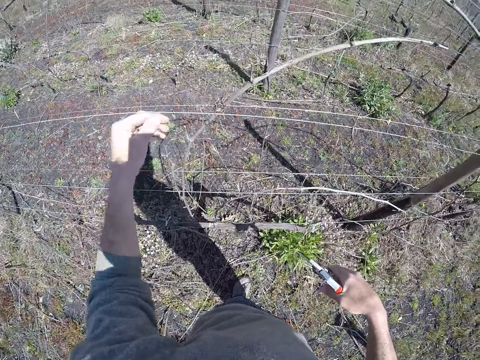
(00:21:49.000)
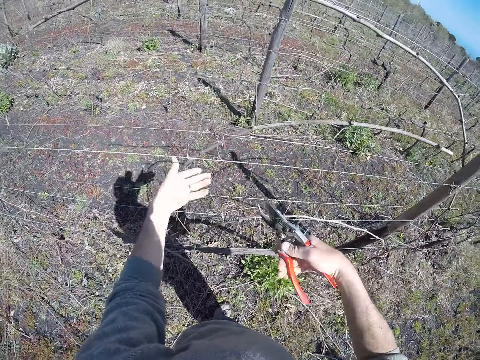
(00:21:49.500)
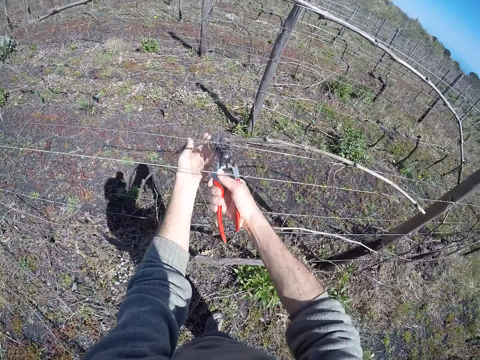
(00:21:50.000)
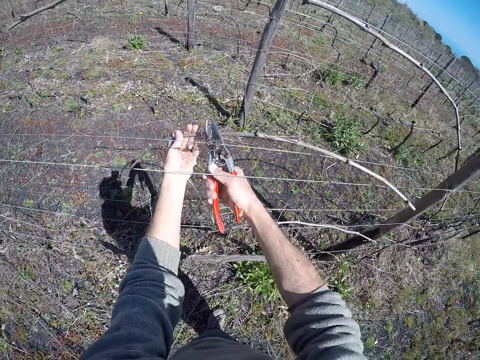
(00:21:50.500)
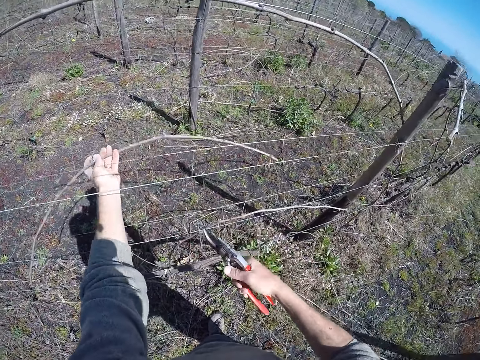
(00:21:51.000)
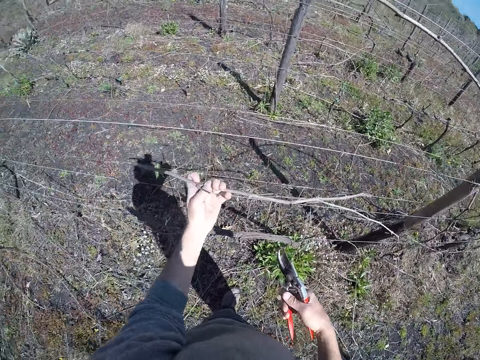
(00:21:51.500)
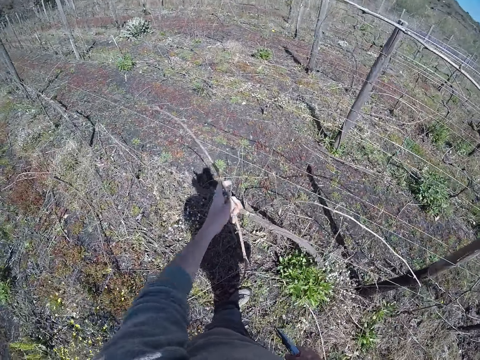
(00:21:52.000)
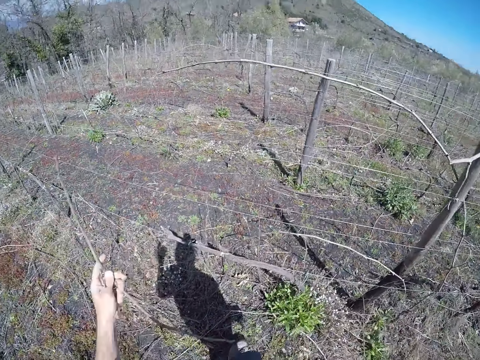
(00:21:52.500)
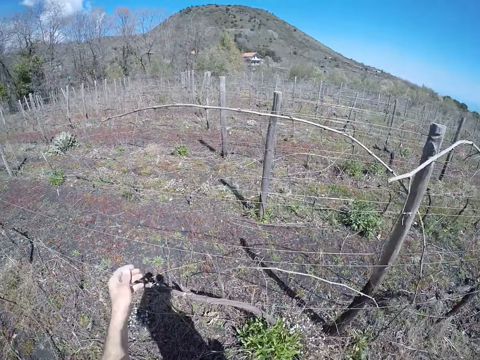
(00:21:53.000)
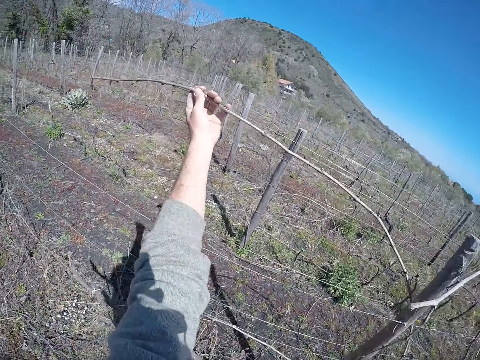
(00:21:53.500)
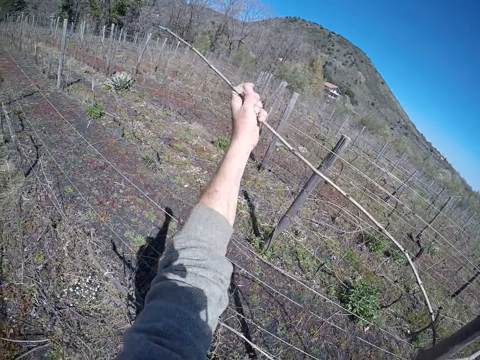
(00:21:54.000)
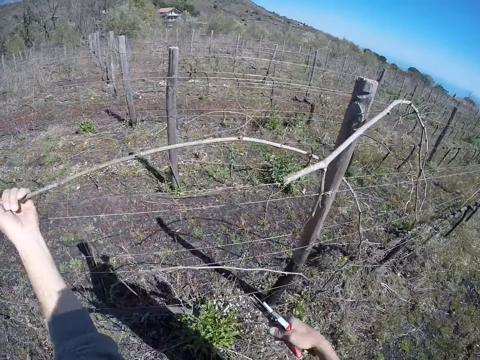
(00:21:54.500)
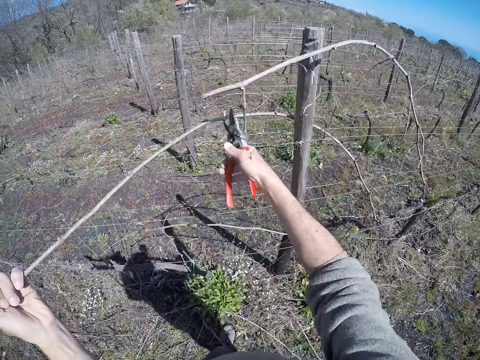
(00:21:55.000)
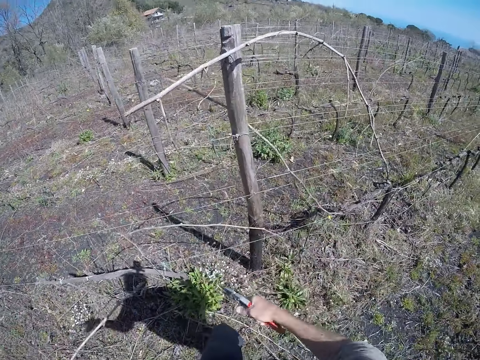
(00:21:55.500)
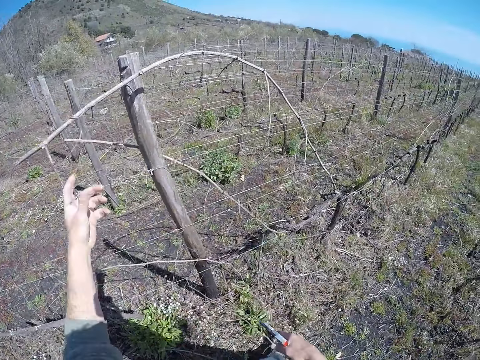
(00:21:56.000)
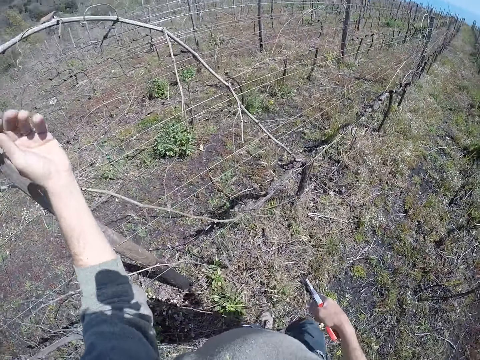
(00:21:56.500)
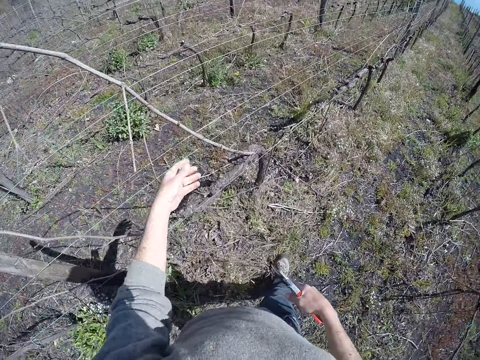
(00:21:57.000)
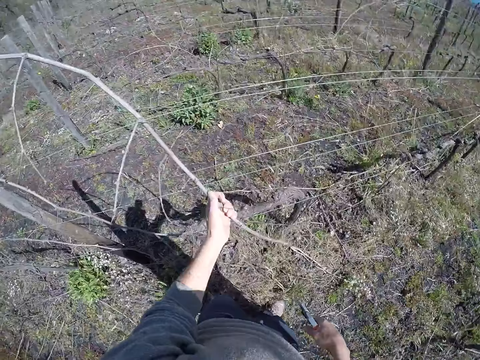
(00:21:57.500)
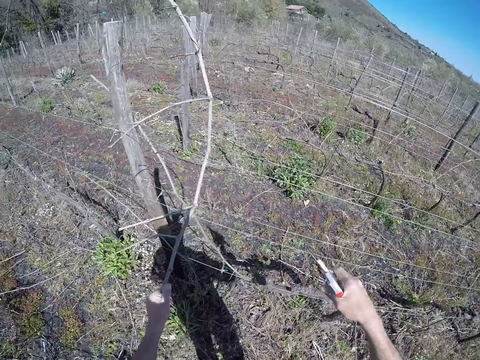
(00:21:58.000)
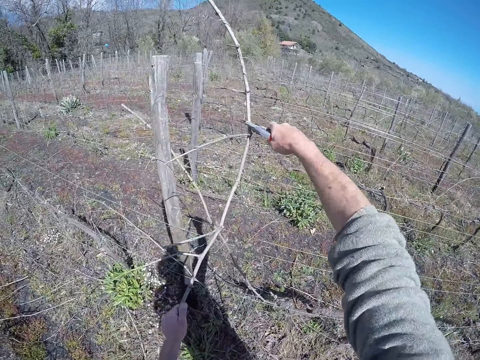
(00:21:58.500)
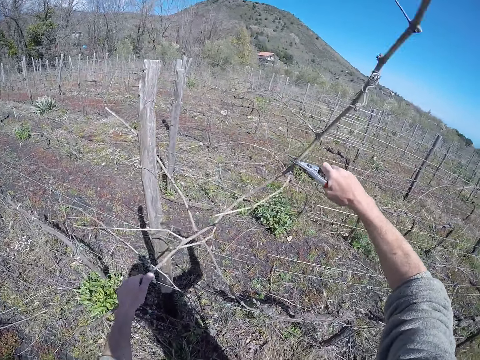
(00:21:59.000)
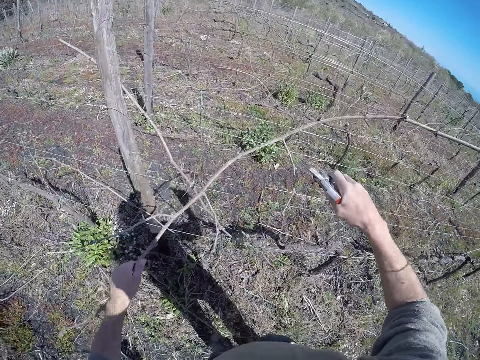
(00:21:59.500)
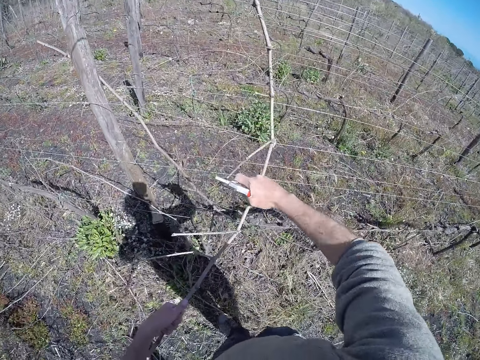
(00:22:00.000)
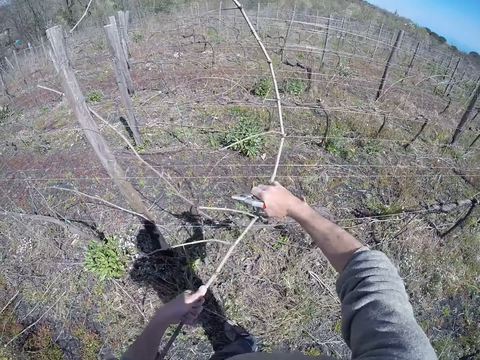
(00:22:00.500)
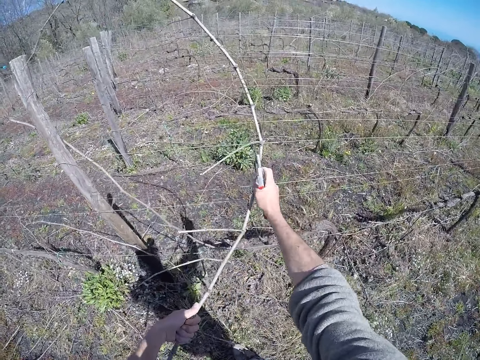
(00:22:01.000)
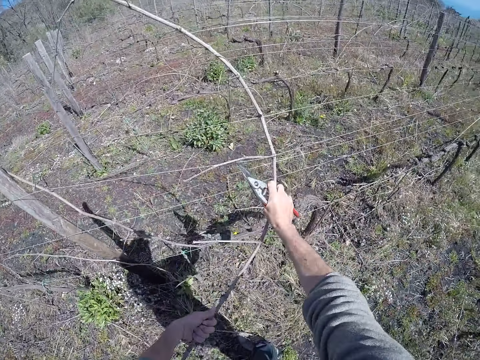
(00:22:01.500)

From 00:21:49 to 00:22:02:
The camera wearer holds the twig on the wire with his left hand. He cuts the twig with the pruner in his right hand. He pulls the twig from the wire with his left hand. He drops the twig on the ground with his left hand. He pulls a twig from the wire with his left hand. He cuts the twig with the pruner in his right hand. He drops the twig on the ground with his left hand. He holds the twig from the wire with his left hand. He pulls the twig from the wire with his left hand. He cuts a branch with secateurs. He pulls the twig from the wire with both hands. He cuts the branch with the secateurs again.

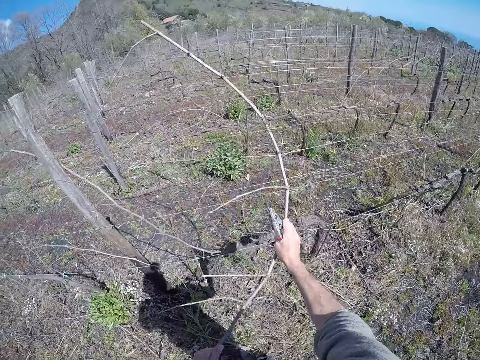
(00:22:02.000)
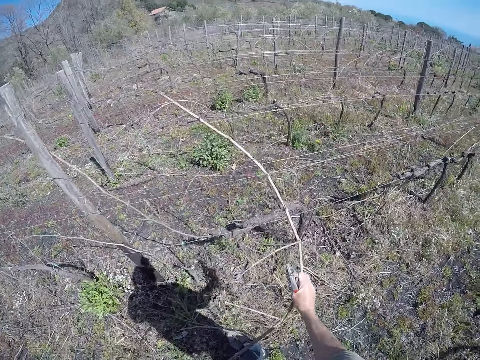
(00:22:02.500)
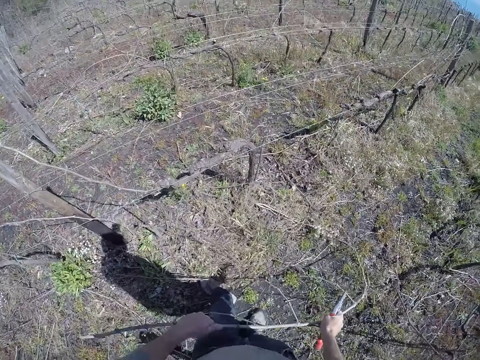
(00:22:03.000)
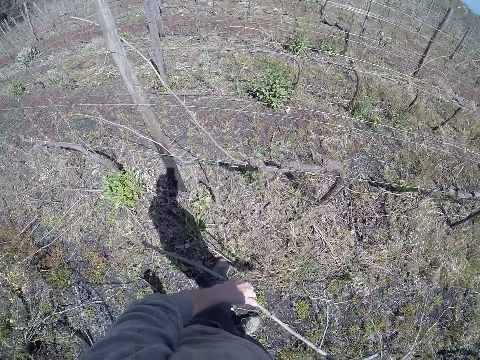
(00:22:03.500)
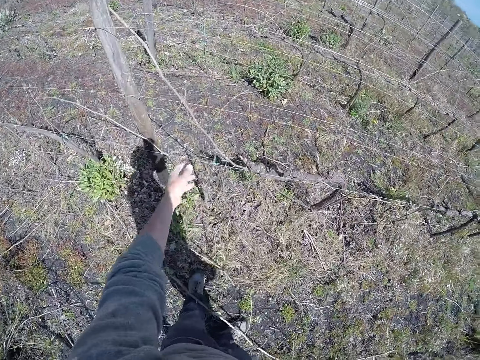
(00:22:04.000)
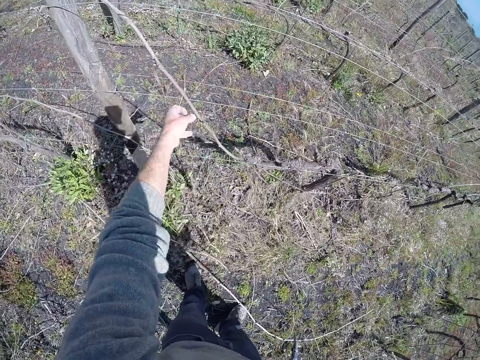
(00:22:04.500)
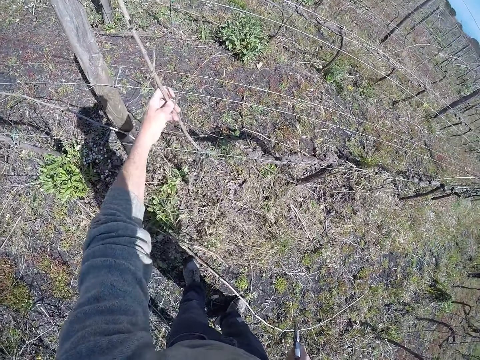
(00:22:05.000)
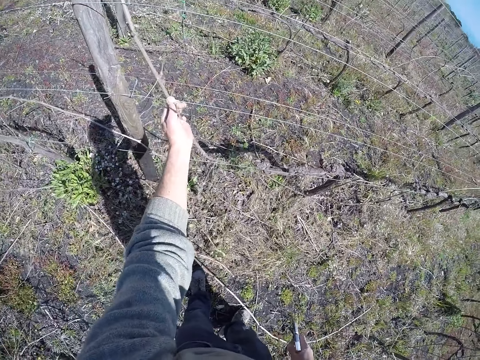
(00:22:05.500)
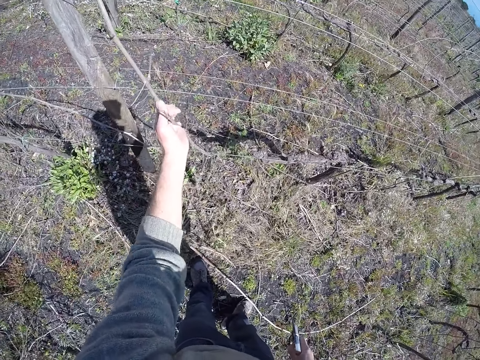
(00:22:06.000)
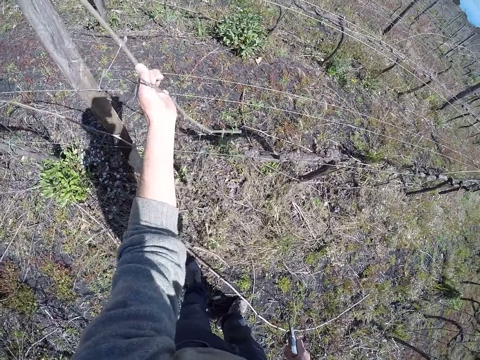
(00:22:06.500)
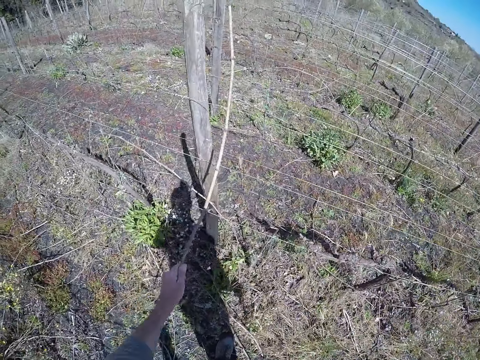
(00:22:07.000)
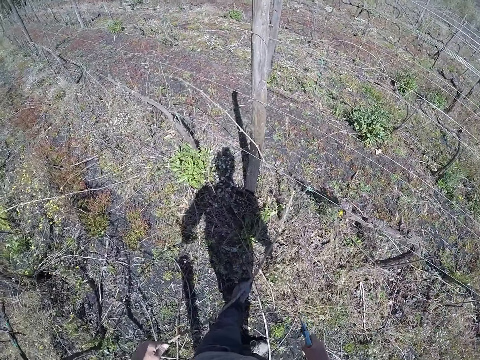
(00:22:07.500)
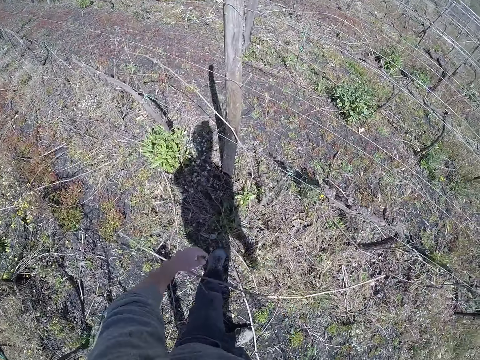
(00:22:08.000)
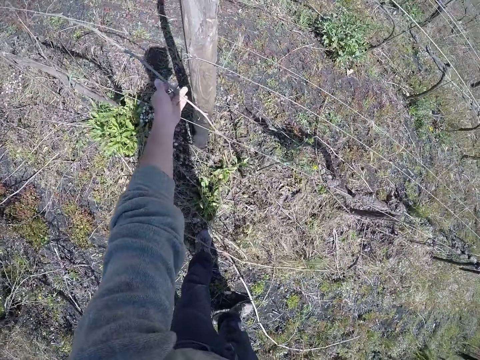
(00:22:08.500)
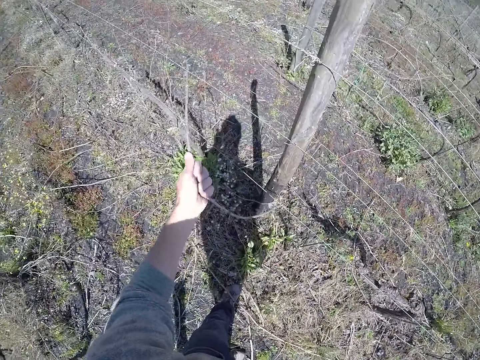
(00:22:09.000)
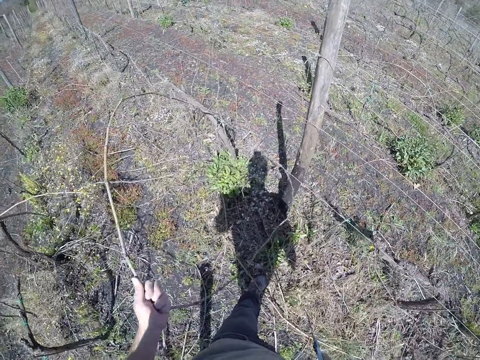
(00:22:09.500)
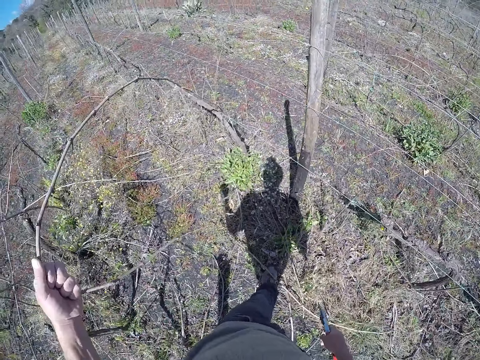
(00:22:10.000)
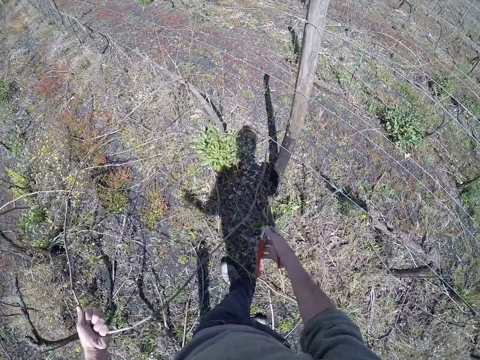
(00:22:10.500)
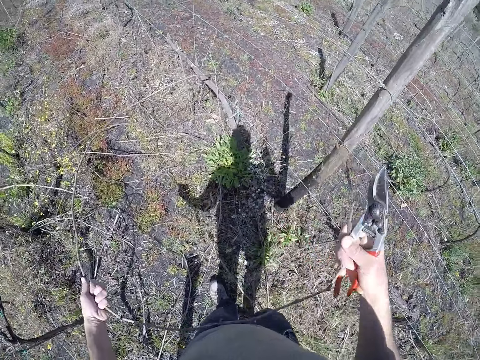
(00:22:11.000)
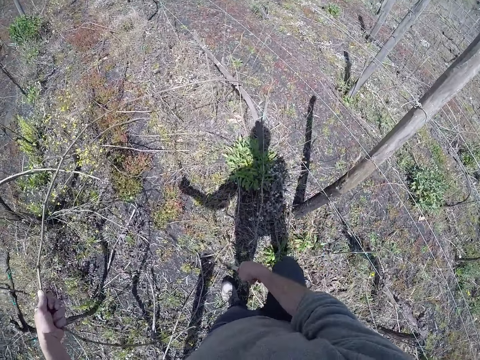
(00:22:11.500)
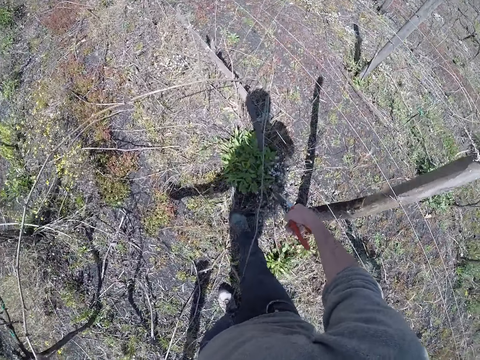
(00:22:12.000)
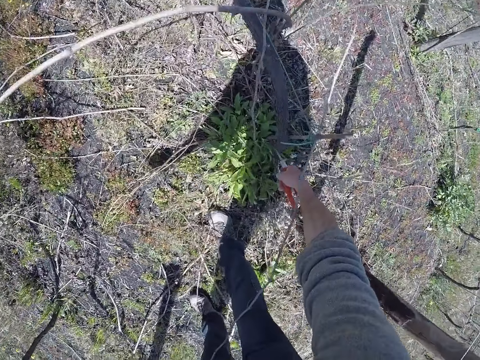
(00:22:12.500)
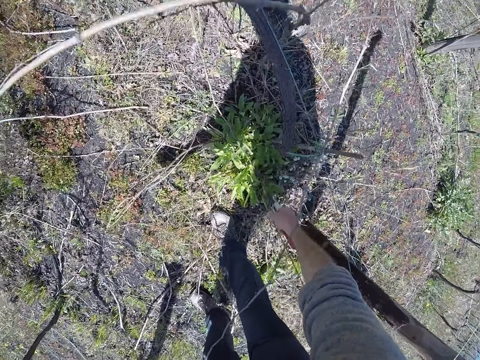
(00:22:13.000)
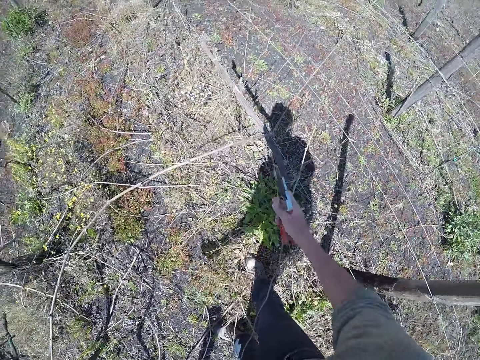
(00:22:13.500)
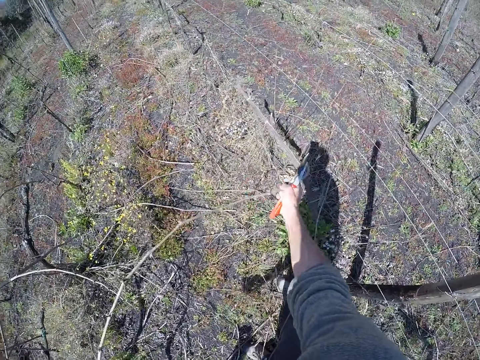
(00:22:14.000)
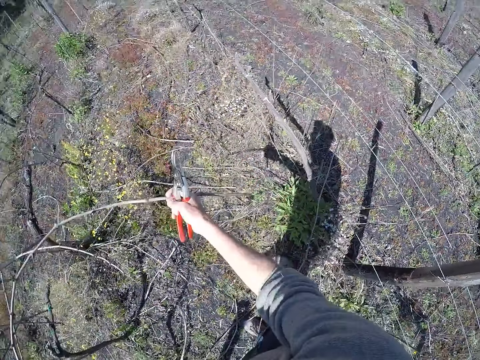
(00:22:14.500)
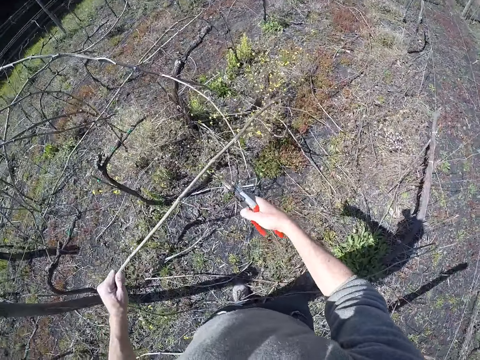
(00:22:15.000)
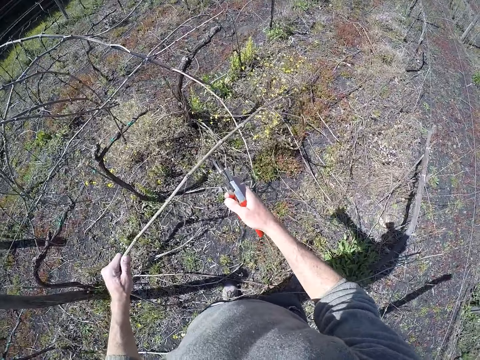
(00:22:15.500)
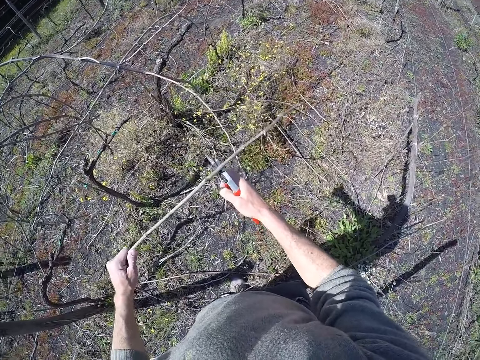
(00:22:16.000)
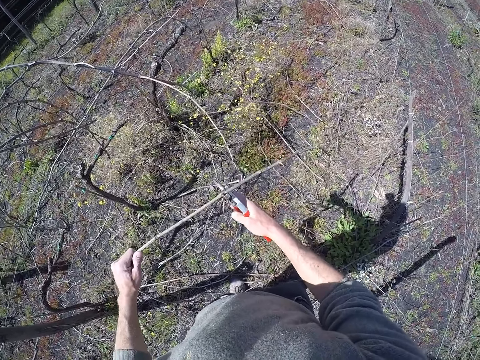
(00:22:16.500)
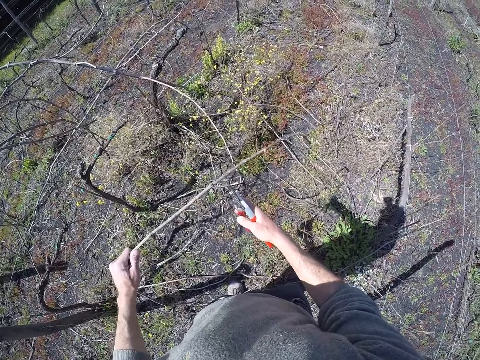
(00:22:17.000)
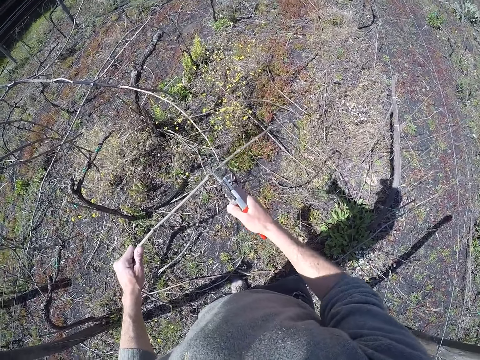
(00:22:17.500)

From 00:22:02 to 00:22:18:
The camera wearer pulls a tree branch. He drops the twig on the ground with both hands. He pulls the twig from the wire with his left hand. He drops the twig on the ground with his left hand. He pulls a twig from the wire with his left hand. He pulls the twig from the wire with both hands. He cuts the twig with the pruner in his right hand. He cuts a branch with secateurs.
